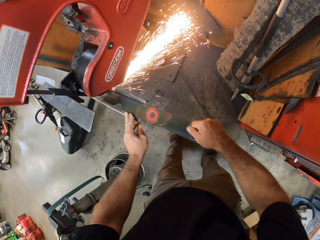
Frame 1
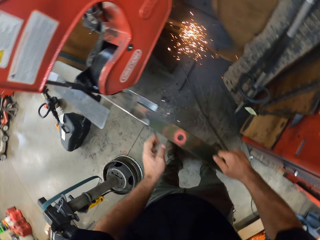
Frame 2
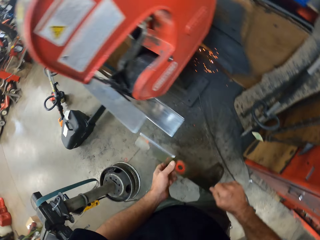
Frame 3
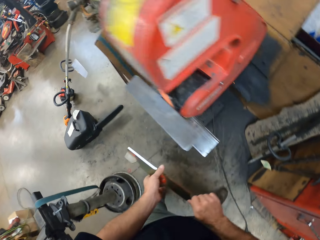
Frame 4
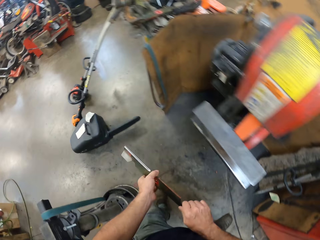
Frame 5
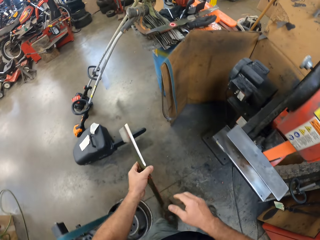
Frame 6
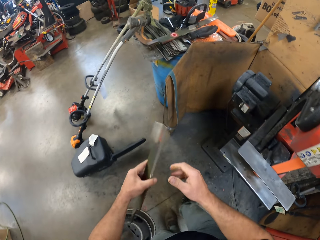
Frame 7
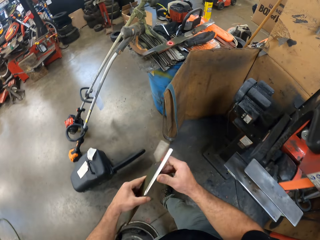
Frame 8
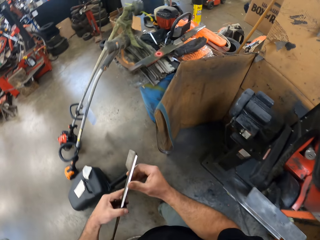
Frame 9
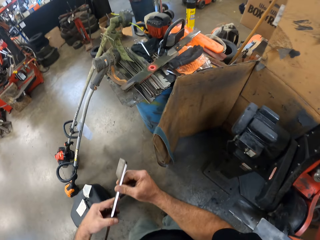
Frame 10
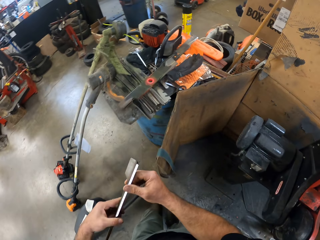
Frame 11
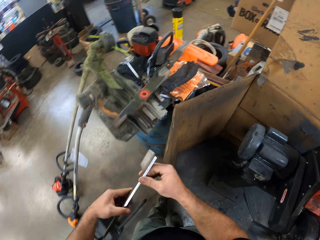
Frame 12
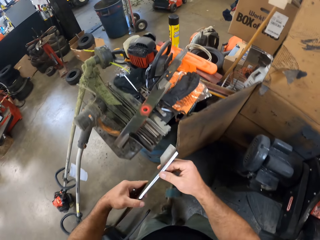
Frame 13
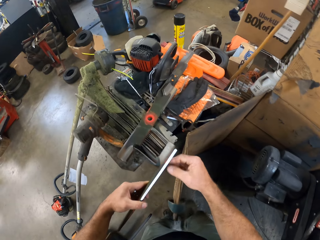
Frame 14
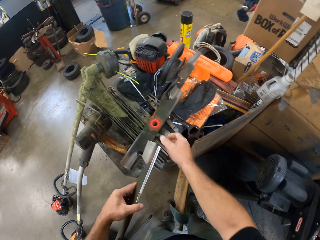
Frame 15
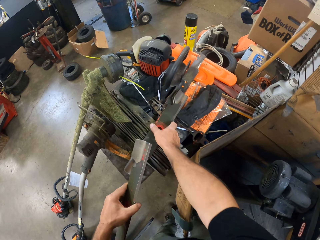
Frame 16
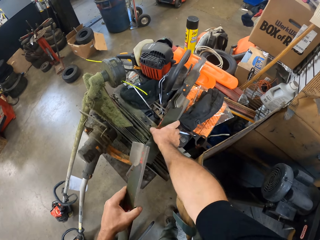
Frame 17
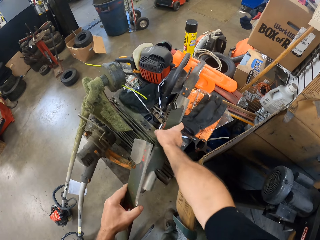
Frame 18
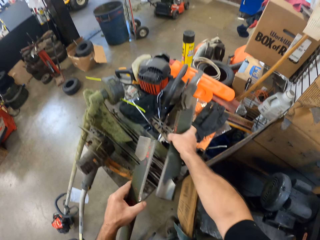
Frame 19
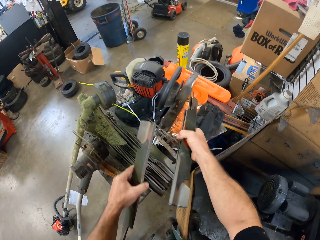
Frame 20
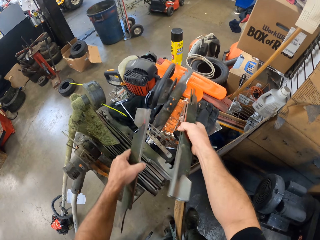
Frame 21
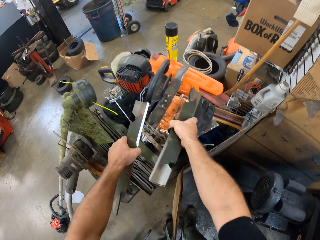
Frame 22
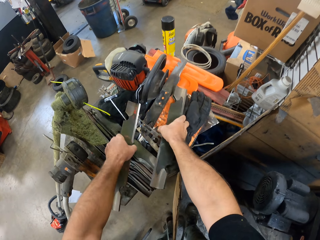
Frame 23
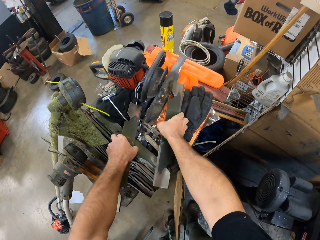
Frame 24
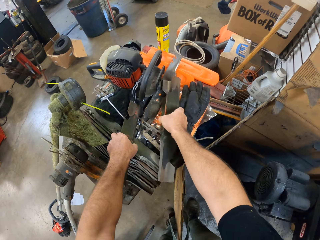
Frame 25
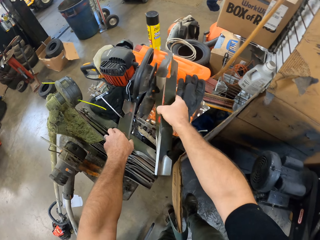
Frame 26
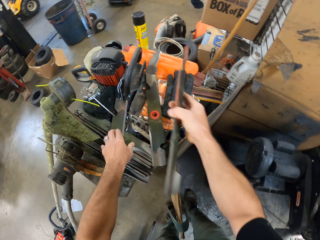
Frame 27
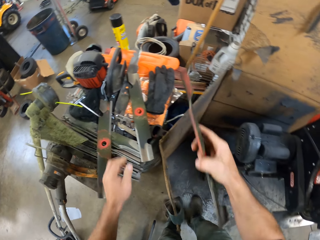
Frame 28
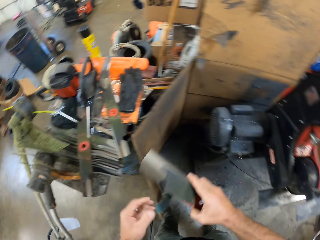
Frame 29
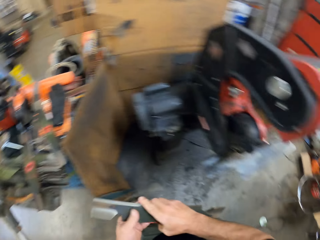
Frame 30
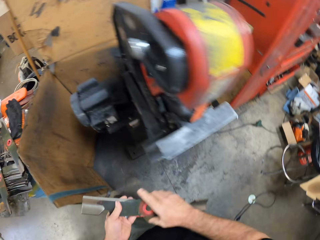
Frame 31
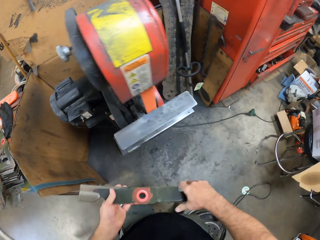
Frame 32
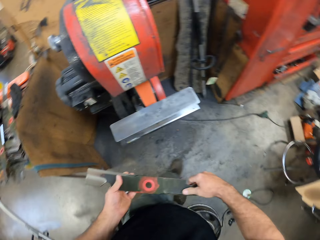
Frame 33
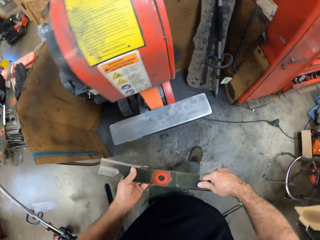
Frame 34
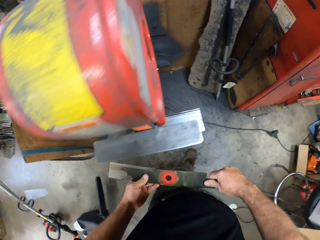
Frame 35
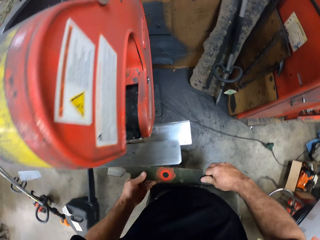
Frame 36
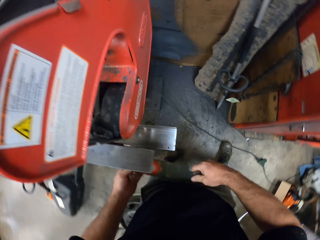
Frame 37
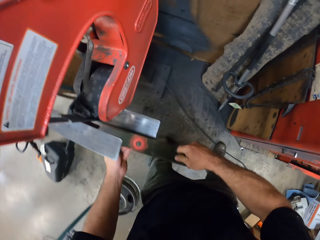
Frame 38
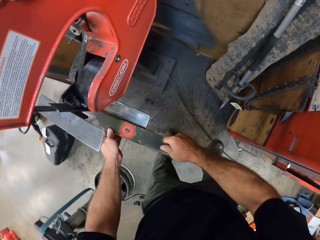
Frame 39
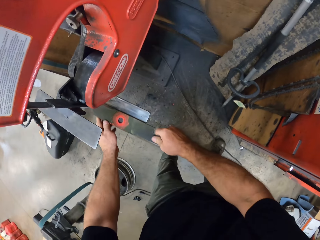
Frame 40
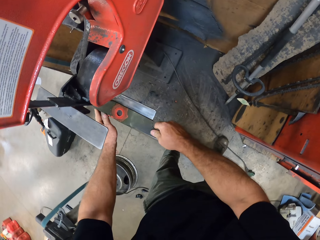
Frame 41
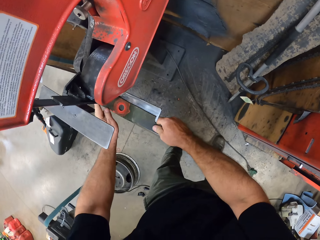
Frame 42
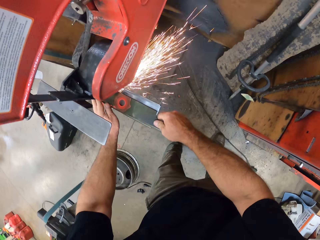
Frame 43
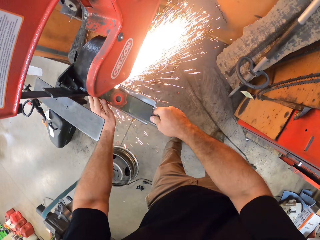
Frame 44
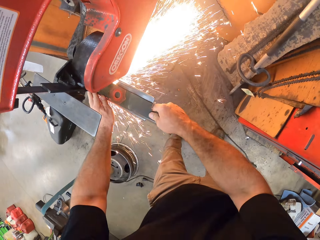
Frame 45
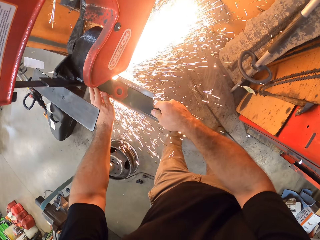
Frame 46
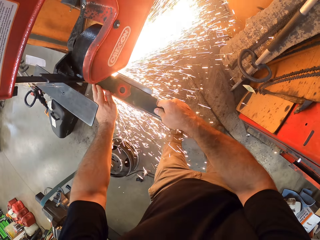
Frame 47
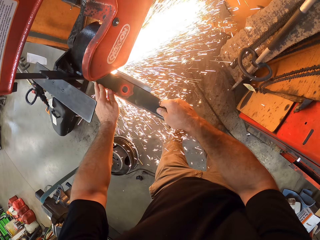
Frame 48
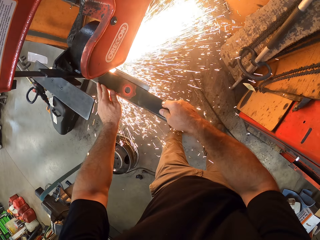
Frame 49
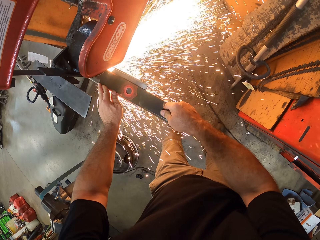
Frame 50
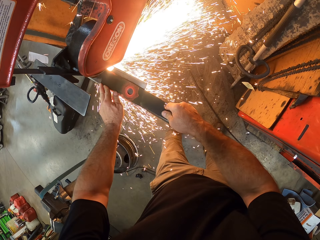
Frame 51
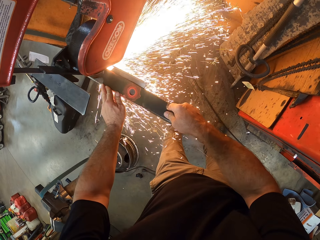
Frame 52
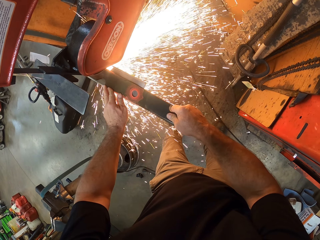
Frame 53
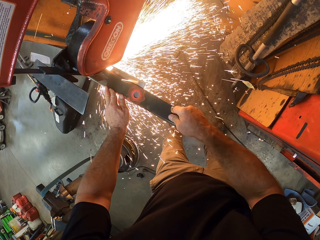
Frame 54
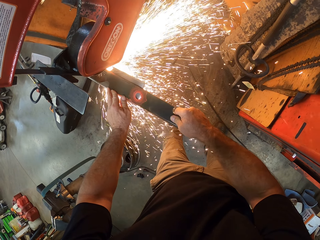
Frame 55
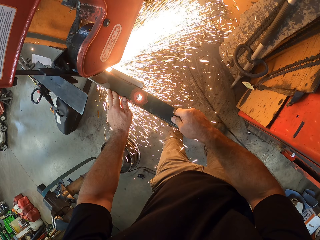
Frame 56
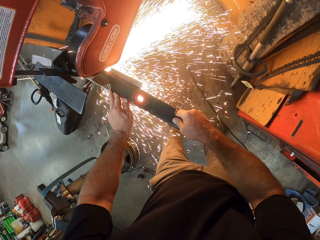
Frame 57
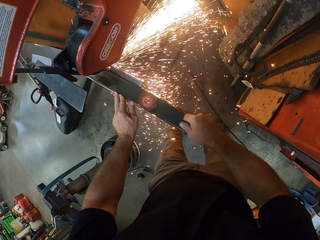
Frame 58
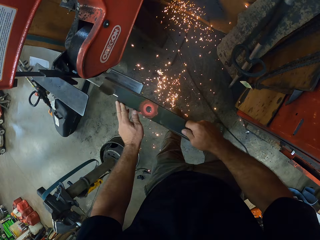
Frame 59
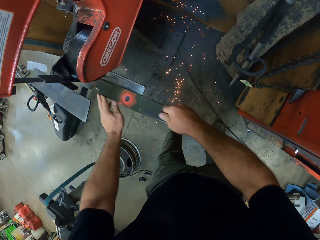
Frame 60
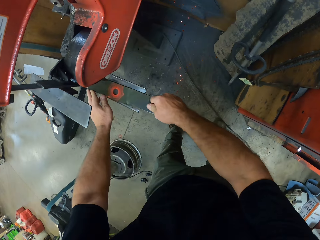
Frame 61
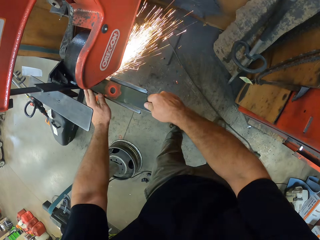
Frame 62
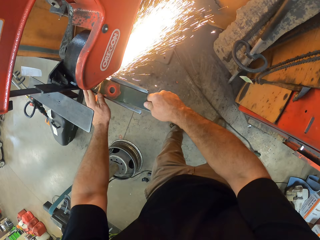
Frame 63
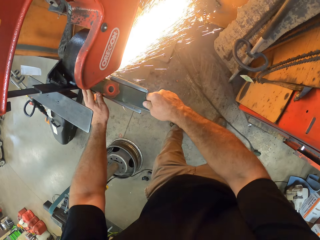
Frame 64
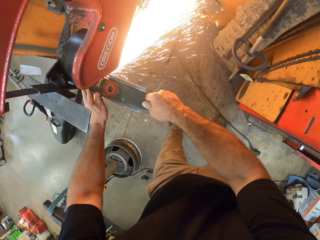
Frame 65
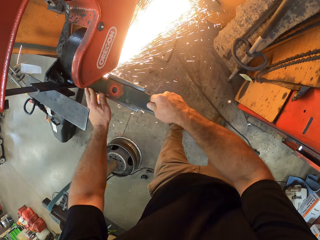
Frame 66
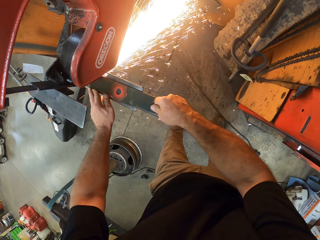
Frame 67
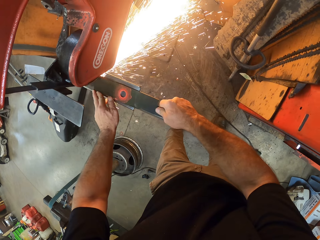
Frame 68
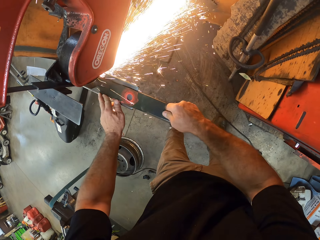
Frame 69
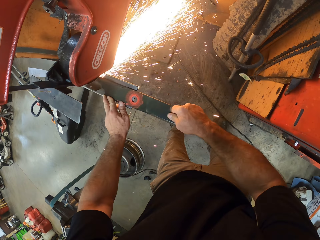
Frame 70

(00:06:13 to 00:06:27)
The camera wearer begins to walk. He picks up the blades from the workshop table with his right hand. He drops the third blade from his right hand on the workshop table. He drops the first blade on the workshop table with his left hand. He picks up a blade. He holds the second blade with both hands. He begins to walk. He sharpens the second blade with the blade sharpening machine with both hands.

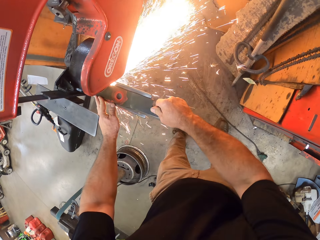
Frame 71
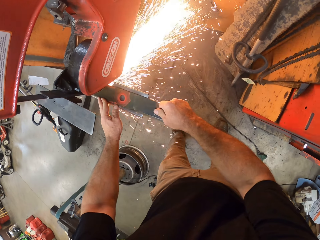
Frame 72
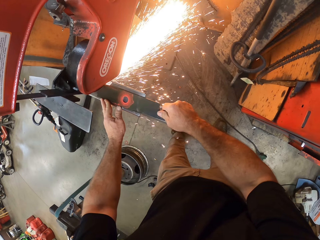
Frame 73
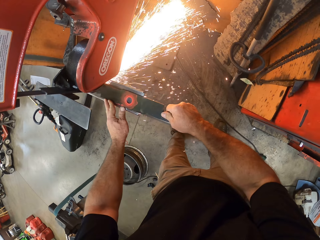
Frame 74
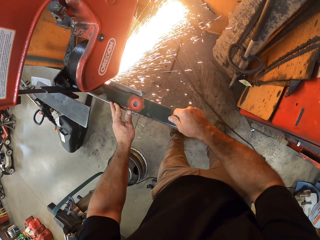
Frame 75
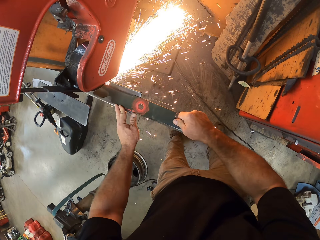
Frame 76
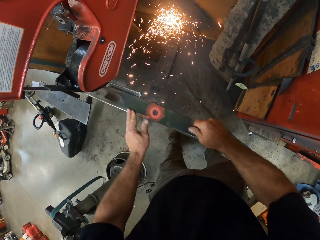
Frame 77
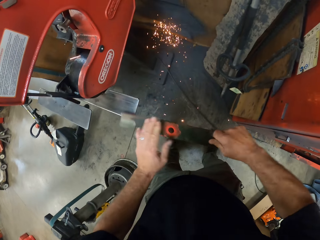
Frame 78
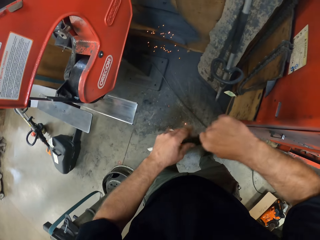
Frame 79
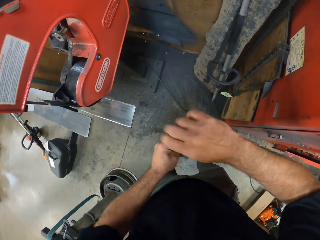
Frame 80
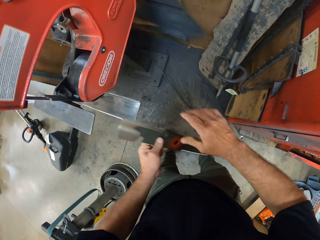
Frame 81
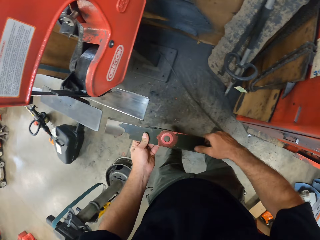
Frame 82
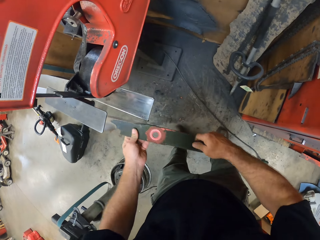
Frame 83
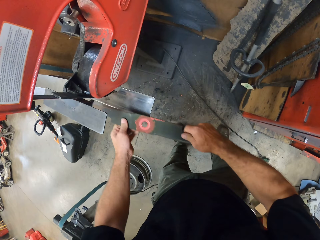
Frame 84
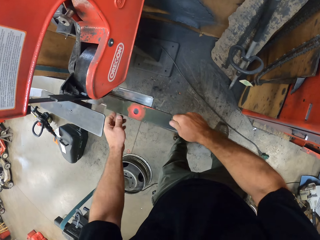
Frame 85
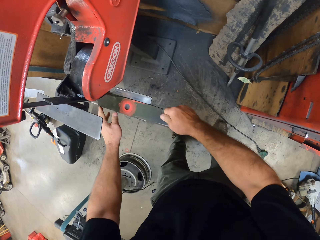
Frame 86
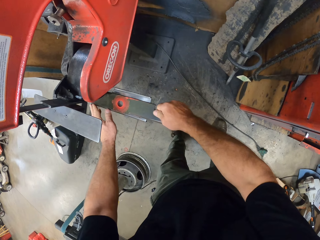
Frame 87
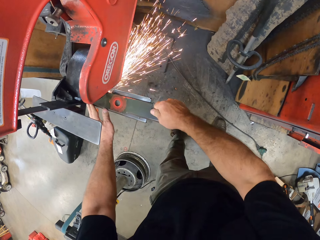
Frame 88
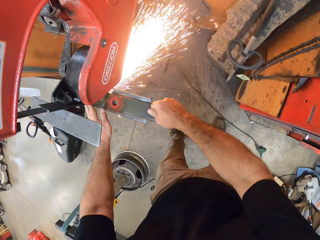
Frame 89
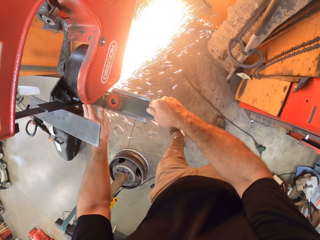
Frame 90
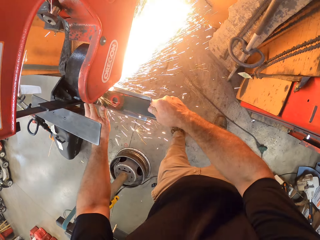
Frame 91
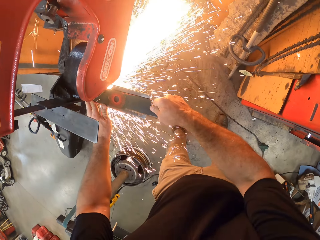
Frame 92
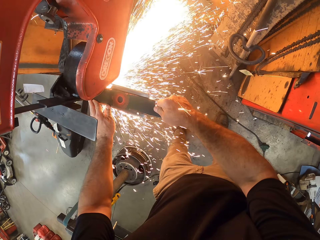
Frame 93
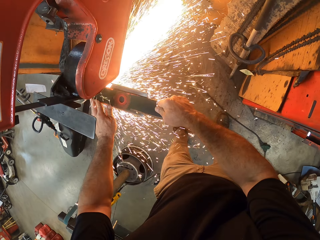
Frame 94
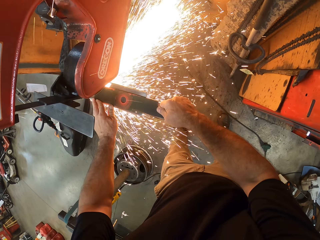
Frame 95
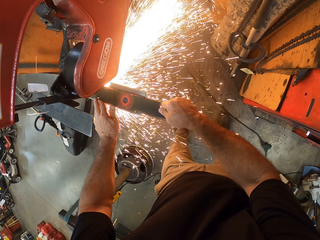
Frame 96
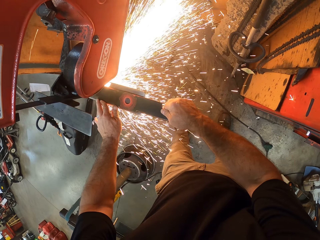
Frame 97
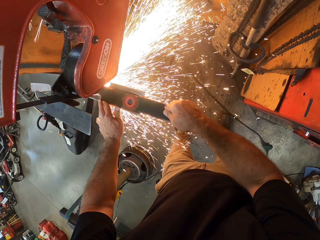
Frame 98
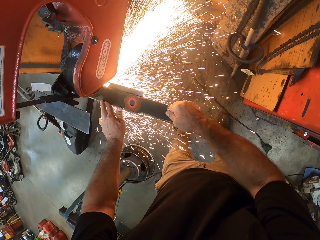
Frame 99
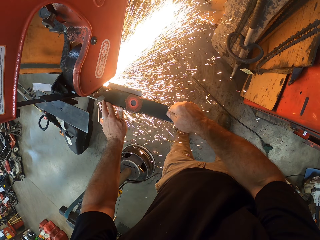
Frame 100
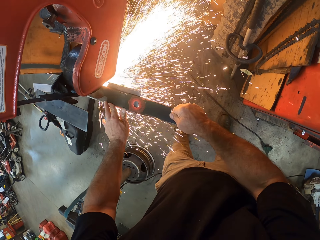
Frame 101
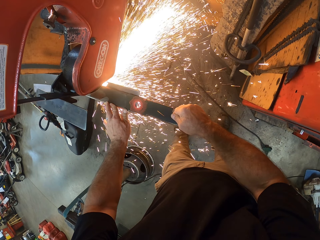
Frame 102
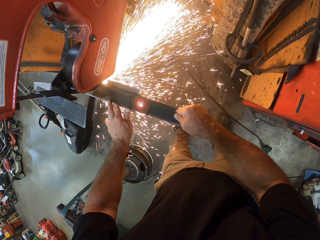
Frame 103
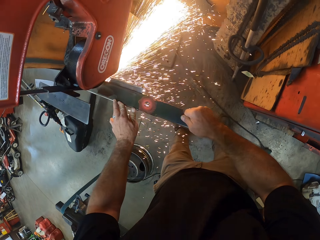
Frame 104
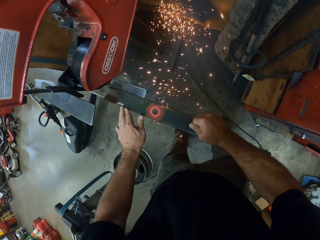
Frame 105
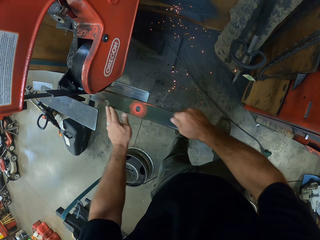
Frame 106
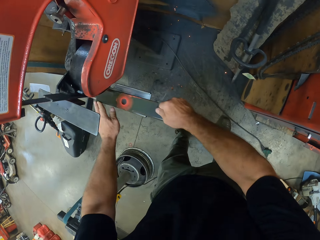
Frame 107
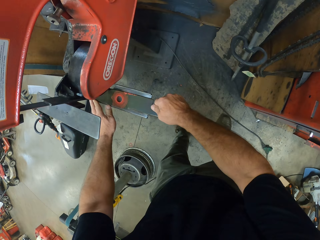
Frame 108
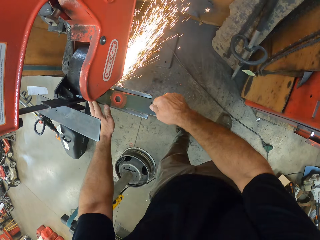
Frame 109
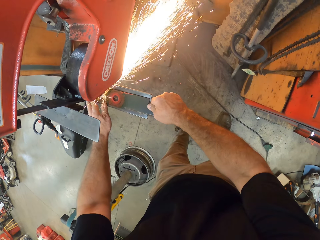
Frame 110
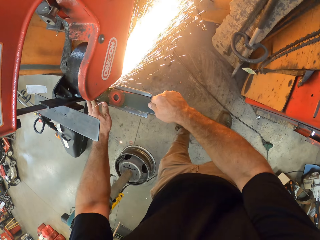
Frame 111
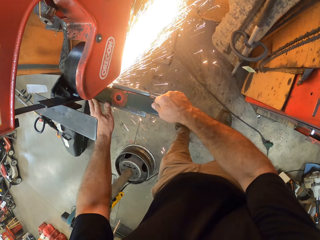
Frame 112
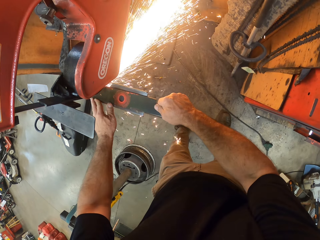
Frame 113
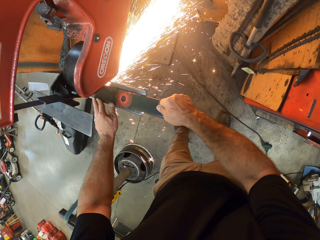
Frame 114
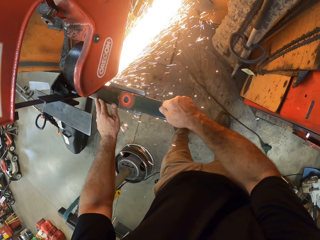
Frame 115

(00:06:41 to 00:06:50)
The camera wearer turns the blade. They sharpen the blade.
